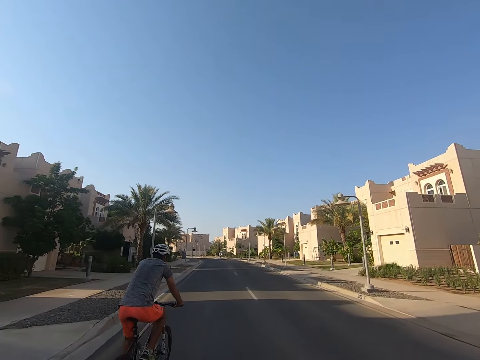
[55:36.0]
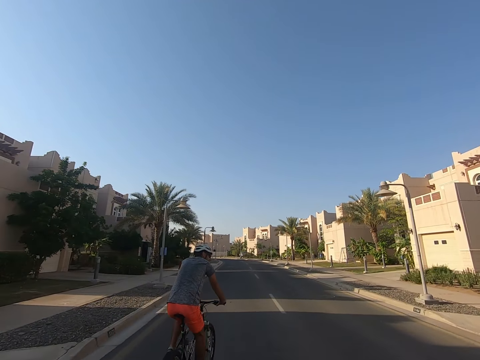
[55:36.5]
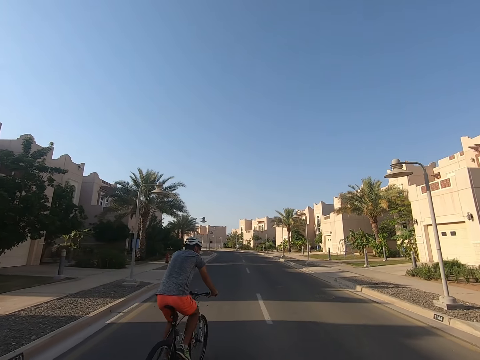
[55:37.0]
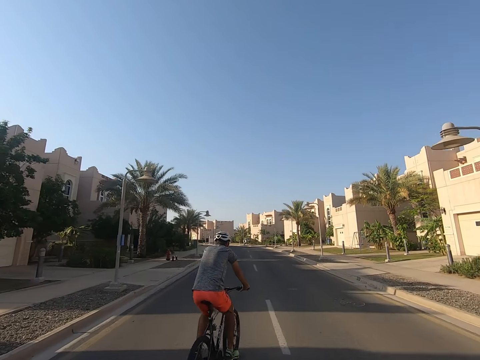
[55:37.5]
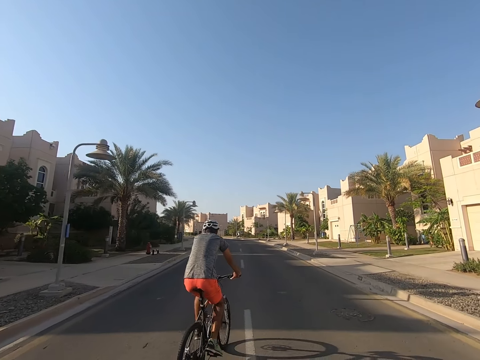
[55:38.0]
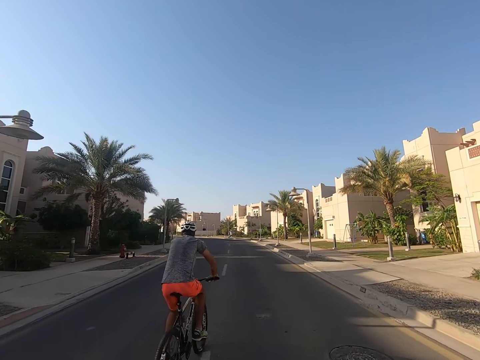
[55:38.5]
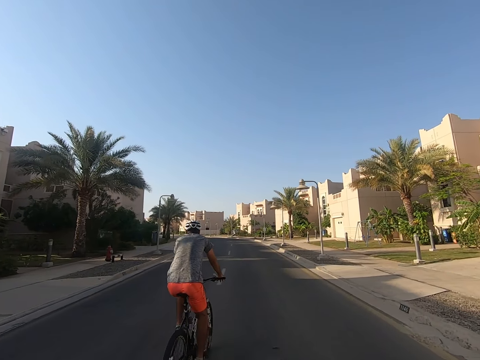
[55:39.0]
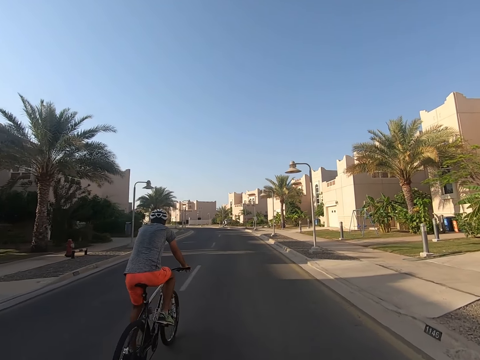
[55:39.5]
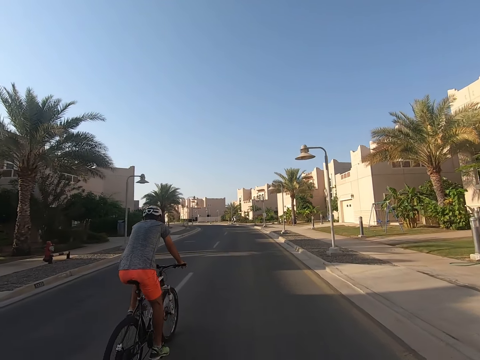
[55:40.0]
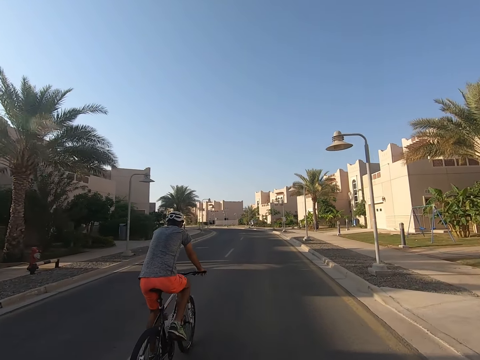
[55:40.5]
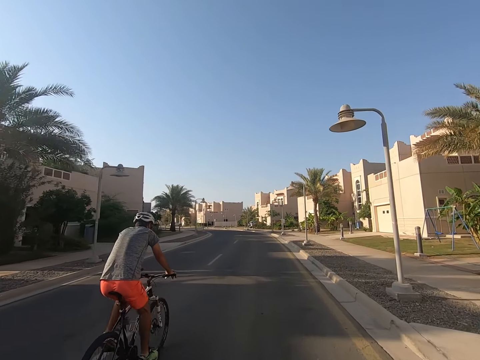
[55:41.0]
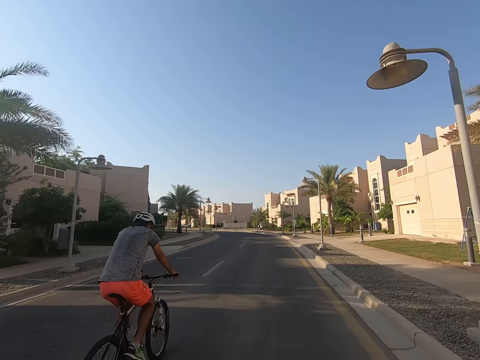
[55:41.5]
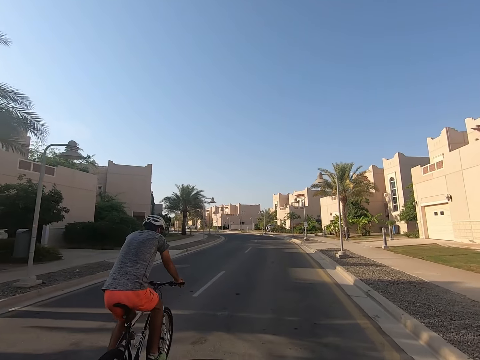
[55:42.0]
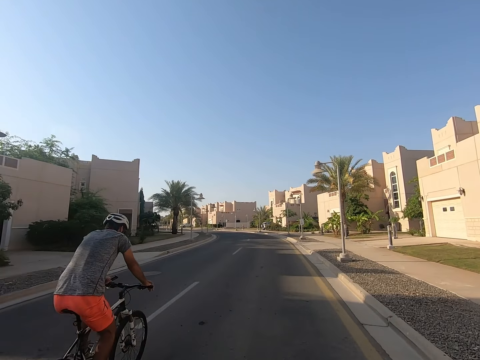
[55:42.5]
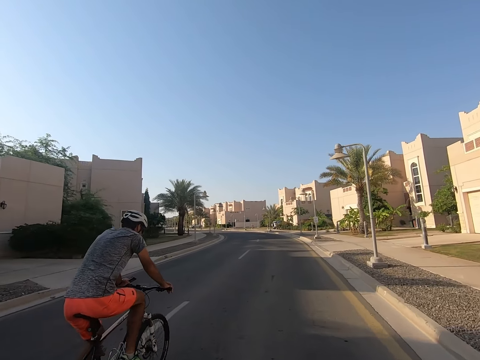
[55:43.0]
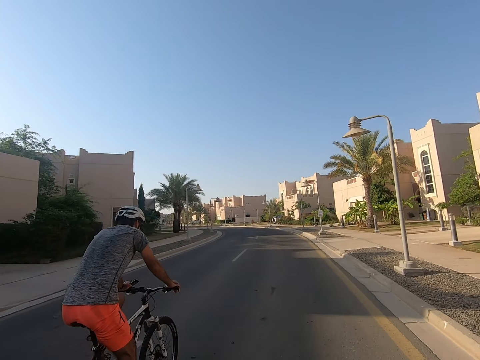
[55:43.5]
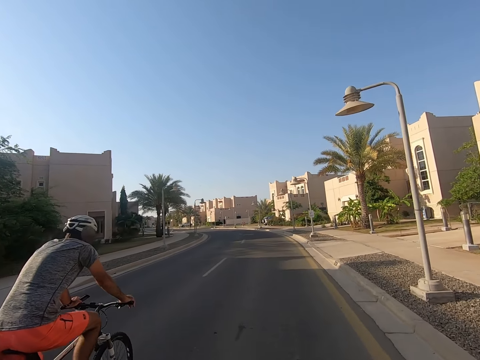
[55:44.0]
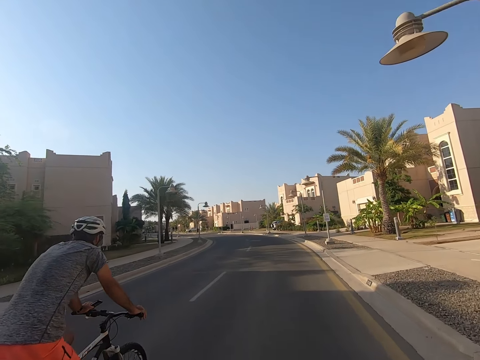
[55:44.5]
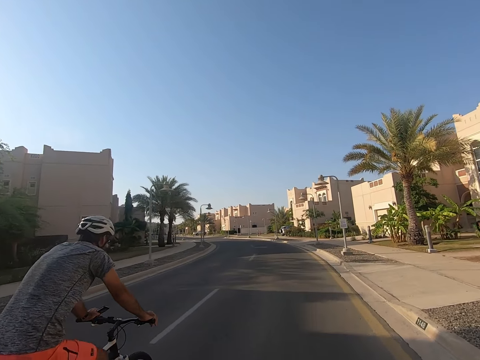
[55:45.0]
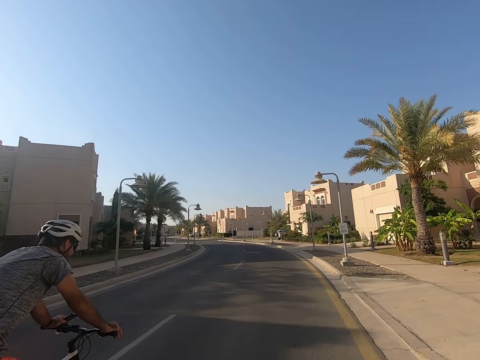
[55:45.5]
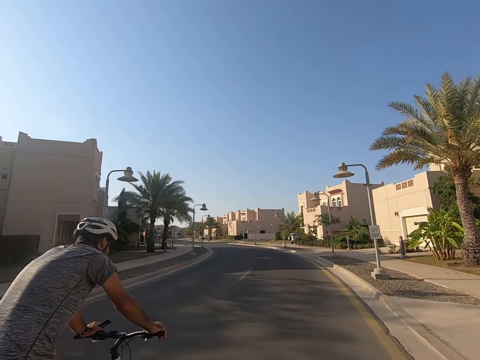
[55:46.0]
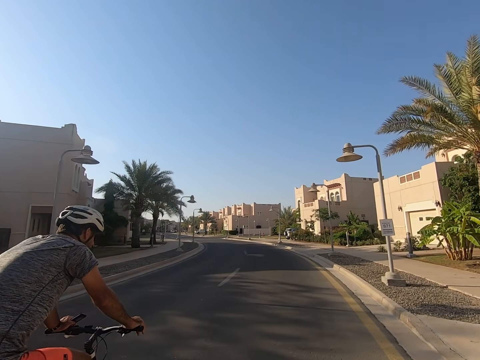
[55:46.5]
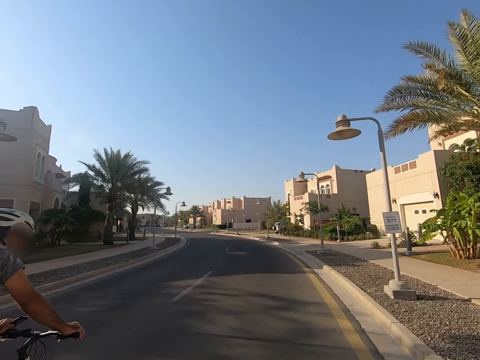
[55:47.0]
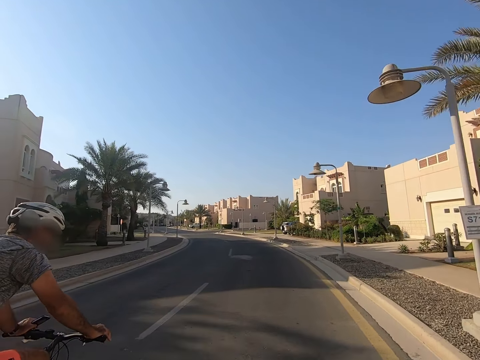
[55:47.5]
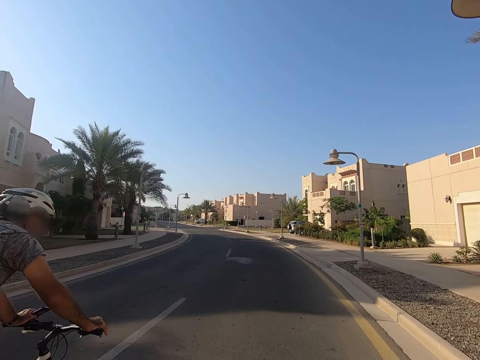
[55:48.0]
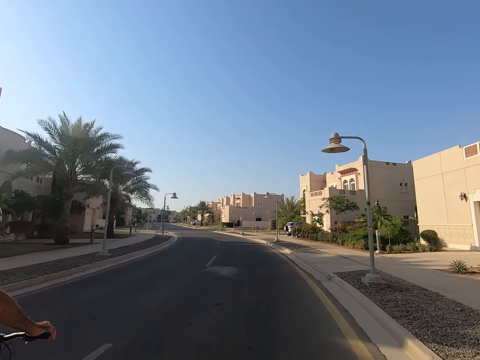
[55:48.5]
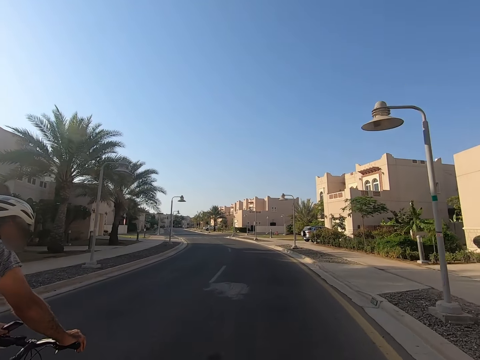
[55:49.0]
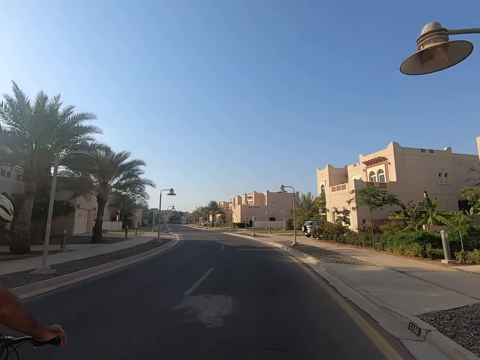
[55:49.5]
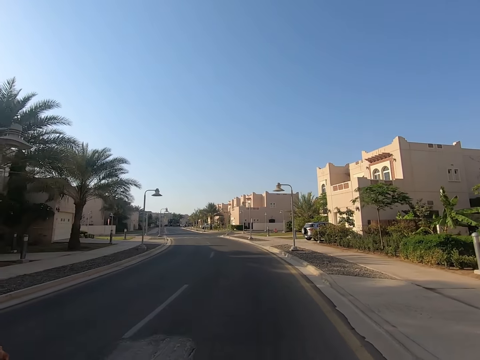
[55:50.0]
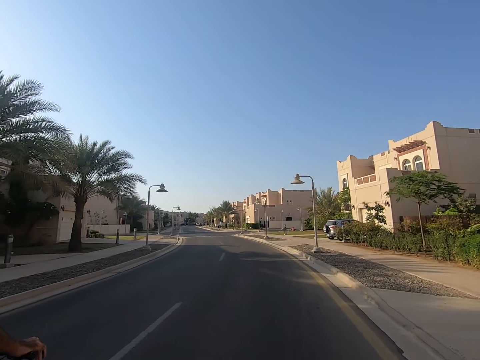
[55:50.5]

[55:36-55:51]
The camera wearer looks at the cyclist on the road. They drive the vehicle on the road. They look at the cyclist on the road.

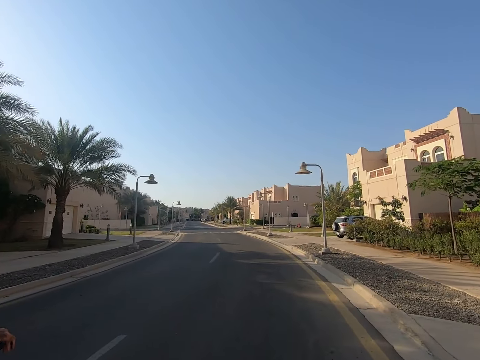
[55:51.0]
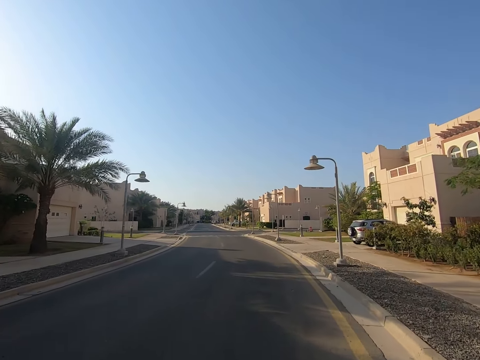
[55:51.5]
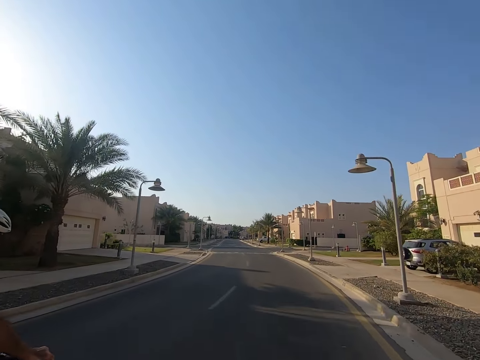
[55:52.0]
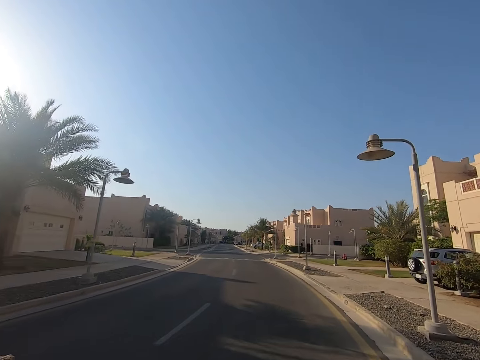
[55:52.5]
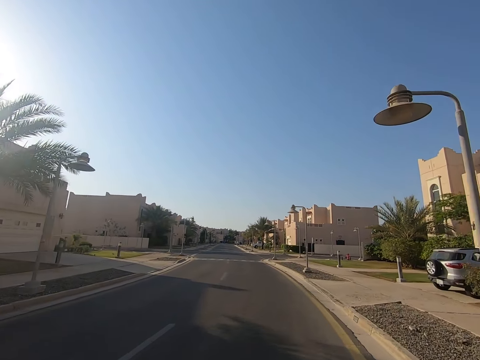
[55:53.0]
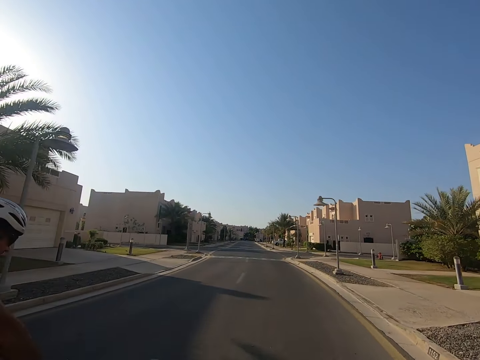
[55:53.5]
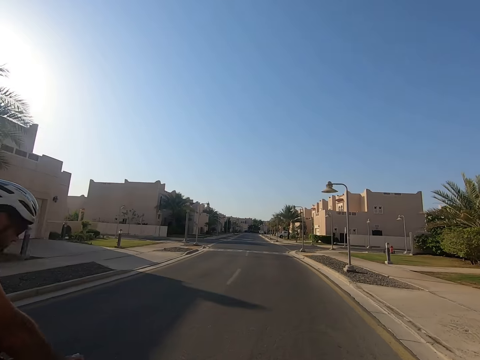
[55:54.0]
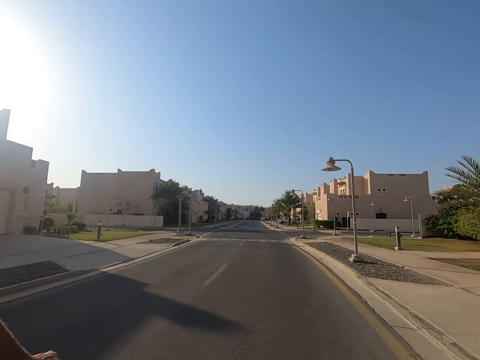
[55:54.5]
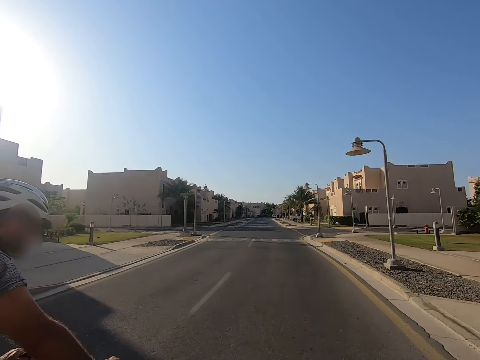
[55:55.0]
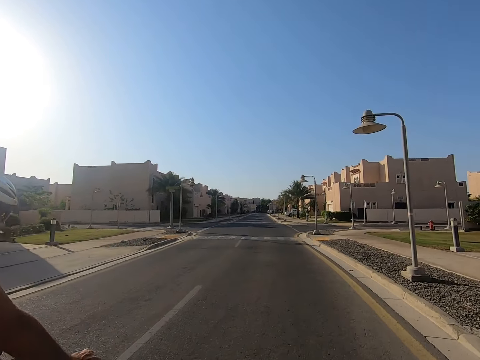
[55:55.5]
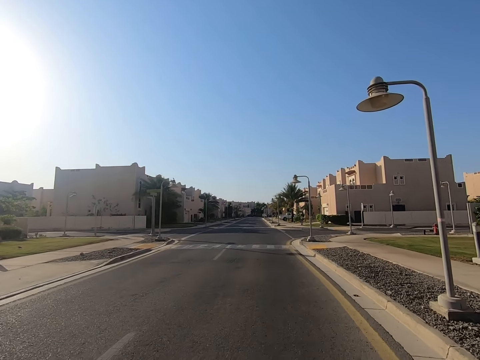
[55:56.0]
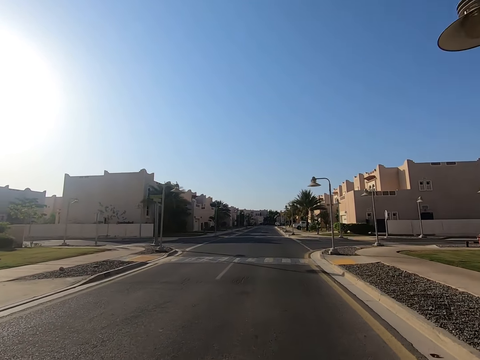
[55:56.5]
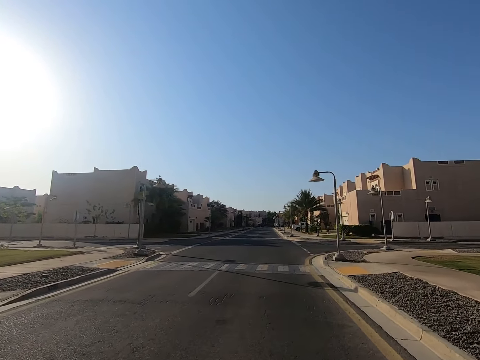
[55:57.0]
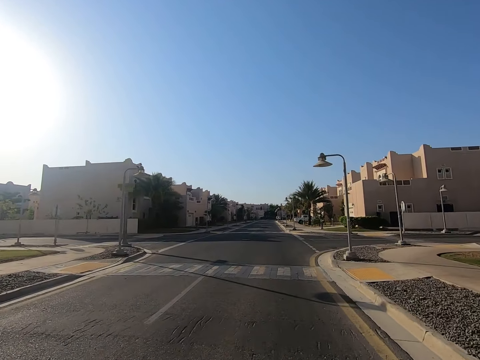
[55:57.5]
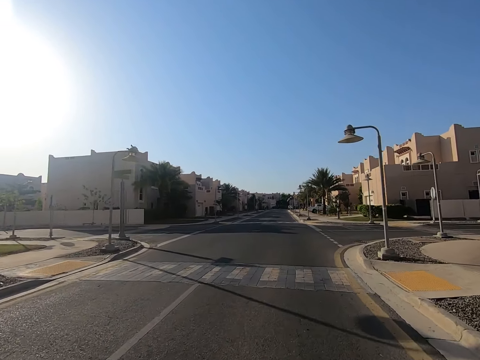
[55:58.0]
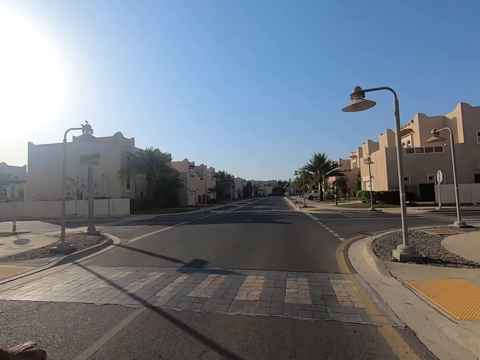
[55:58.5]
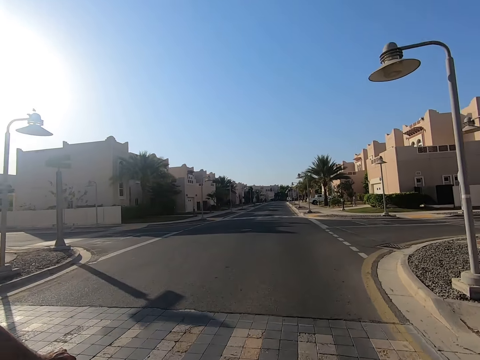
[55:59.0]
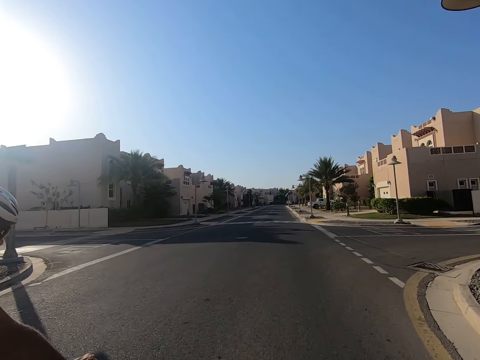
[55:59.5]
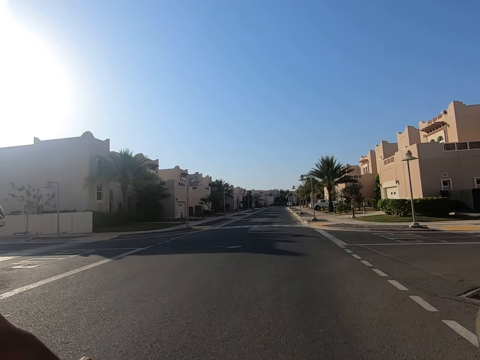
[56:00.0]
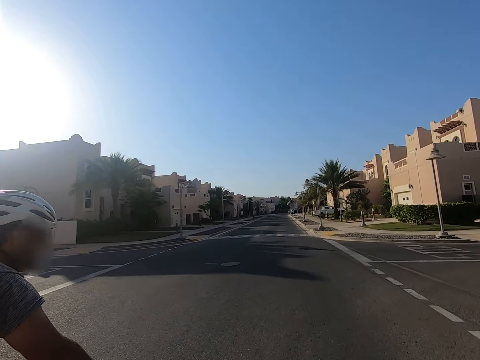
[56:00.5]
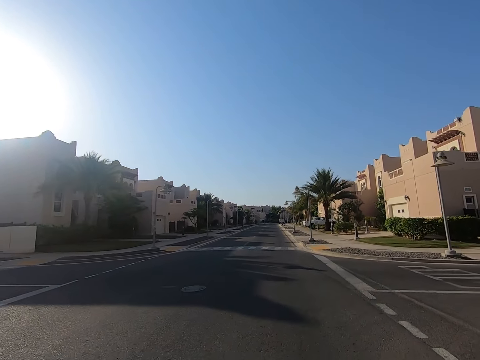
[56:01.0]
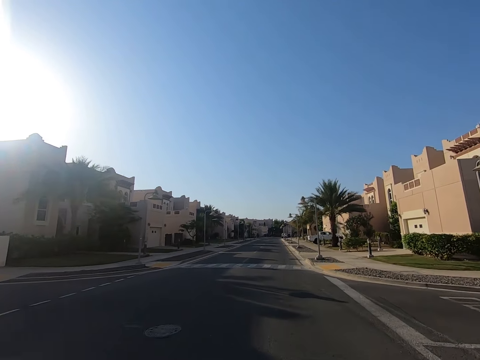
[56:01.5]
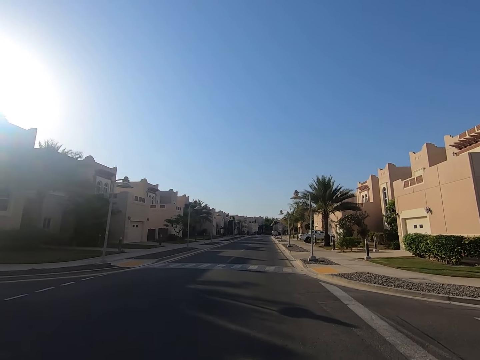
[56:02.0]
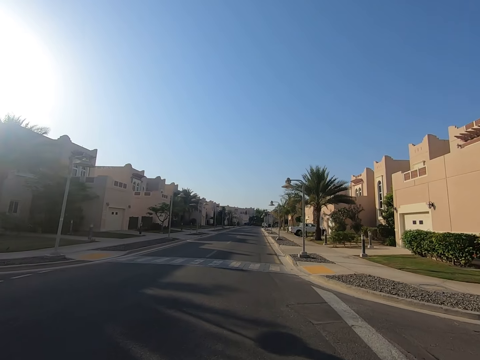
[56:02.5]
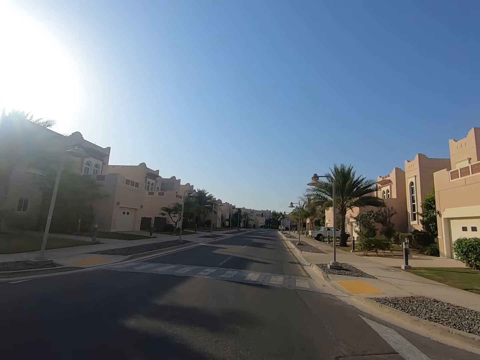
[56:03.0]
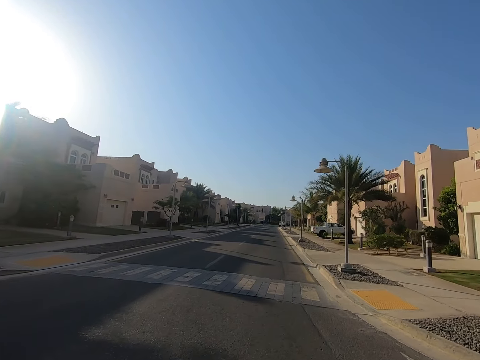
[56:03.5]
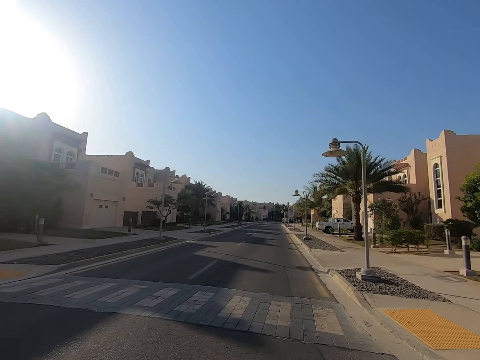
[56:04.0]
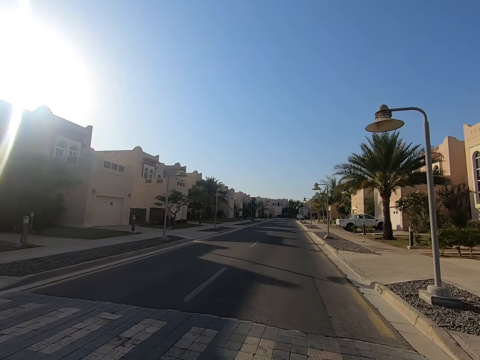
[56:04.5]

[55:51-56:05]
The camera wearer interacts with a person. They ride a bicycle on the road. They look at the zebra crossing.
